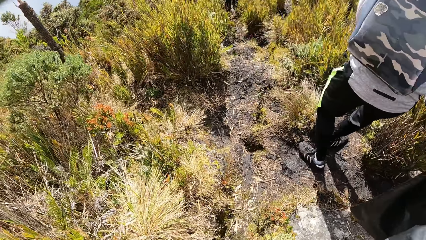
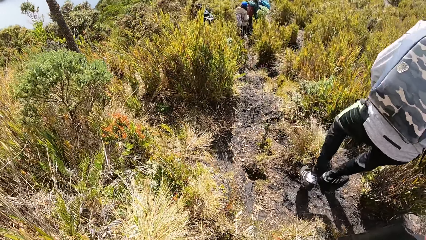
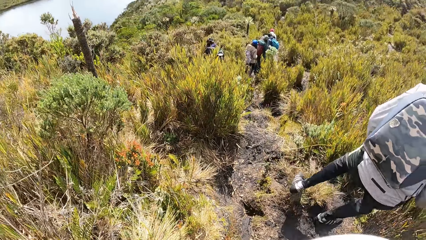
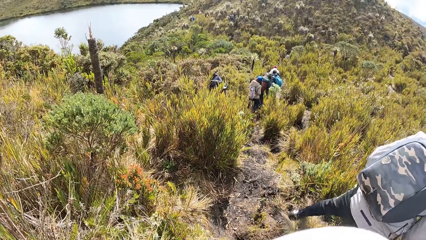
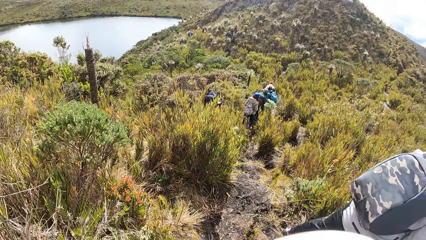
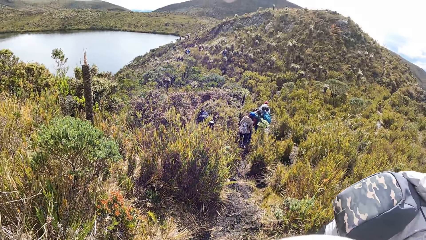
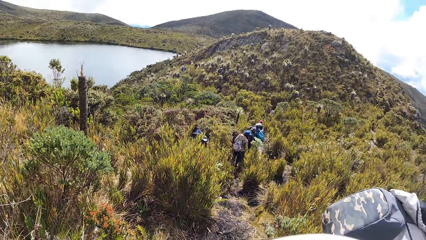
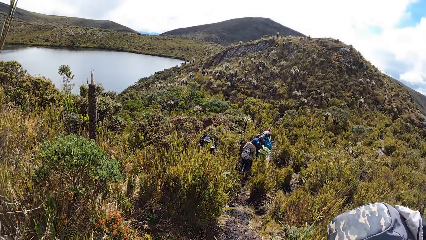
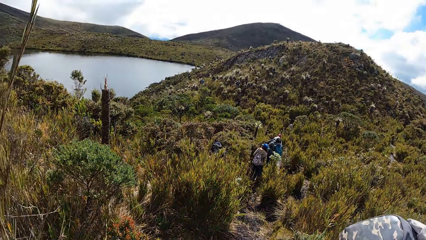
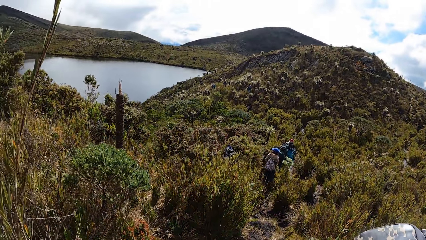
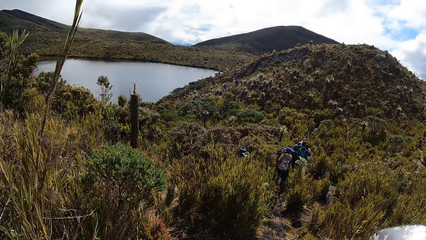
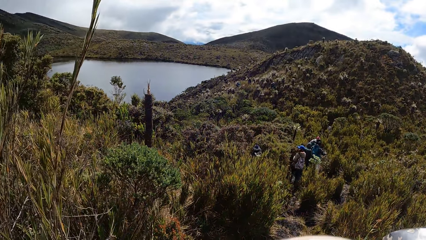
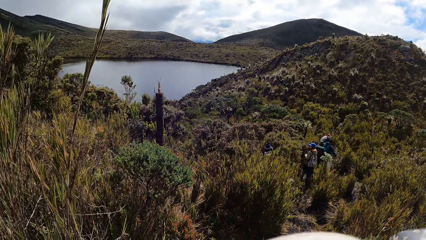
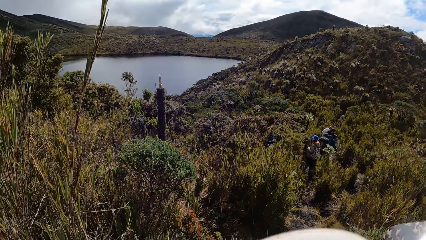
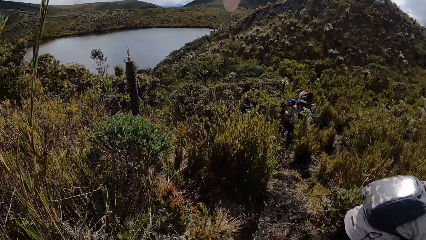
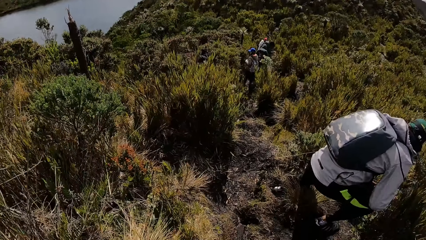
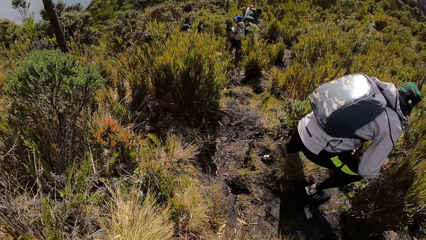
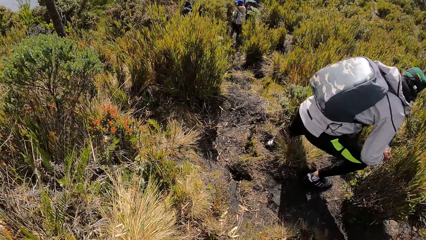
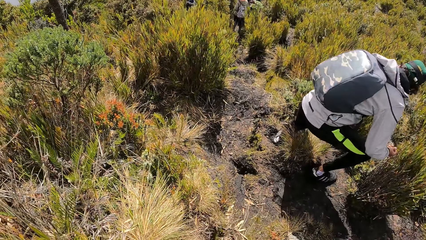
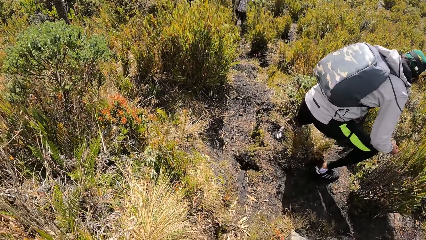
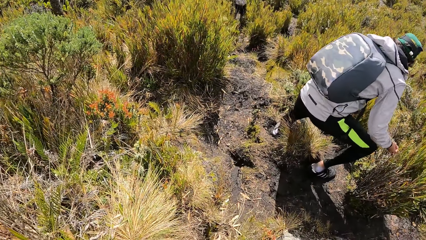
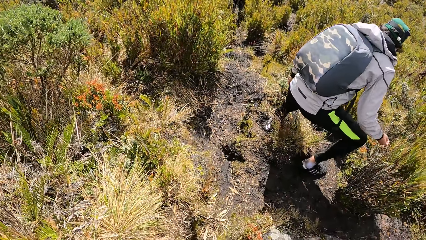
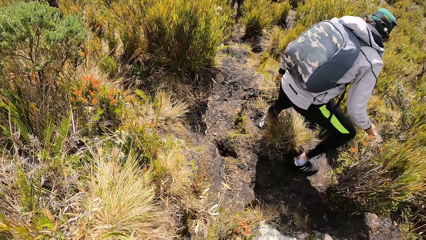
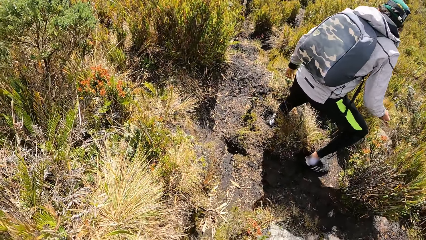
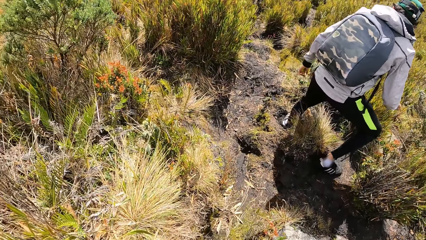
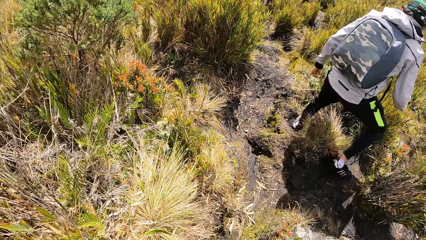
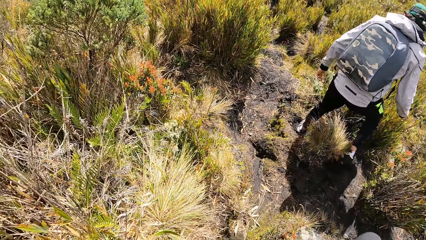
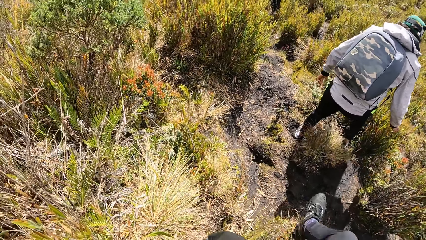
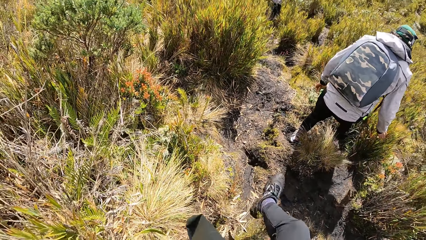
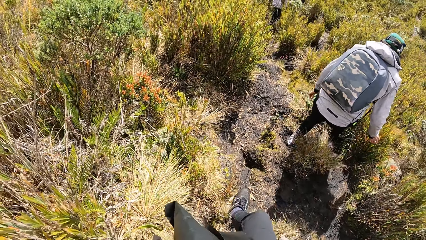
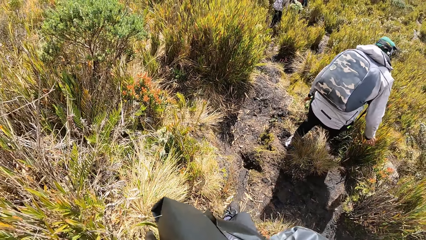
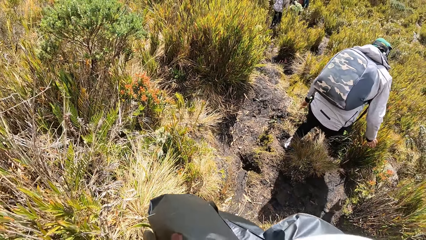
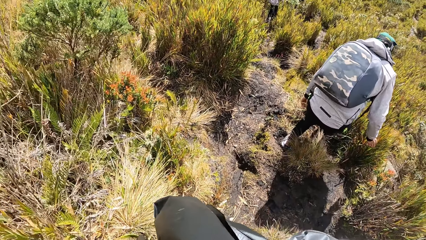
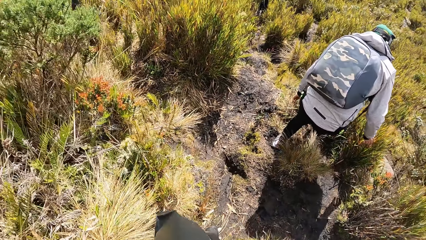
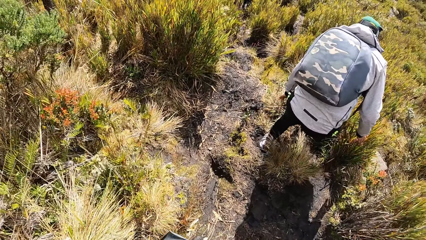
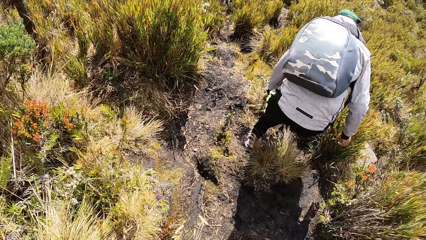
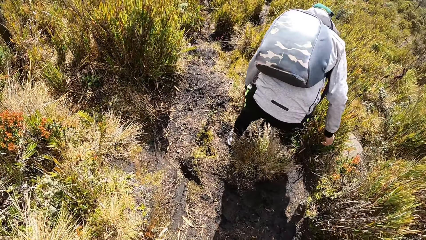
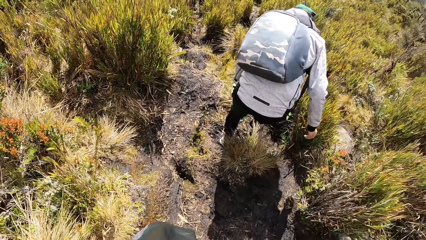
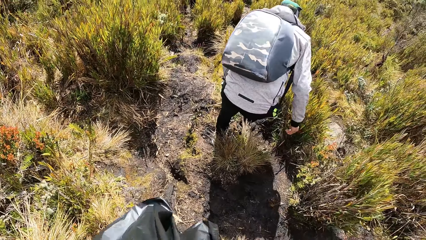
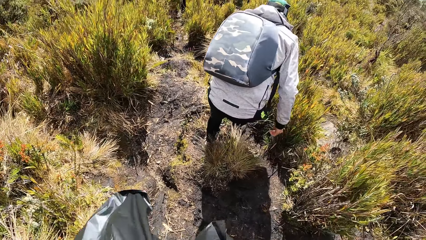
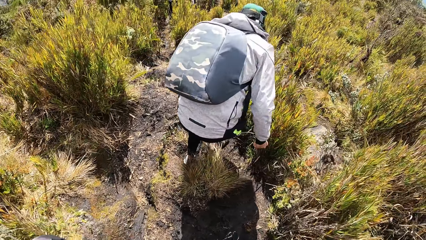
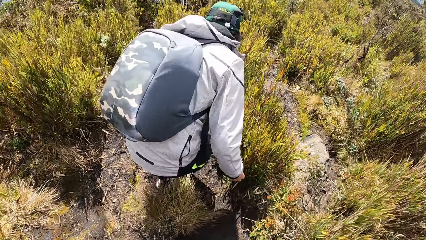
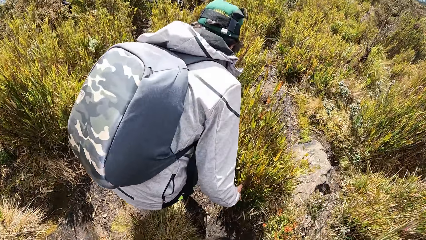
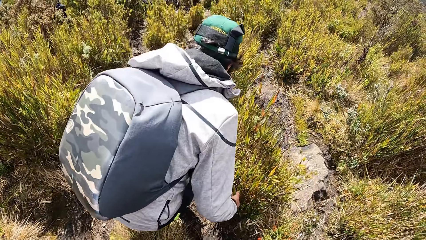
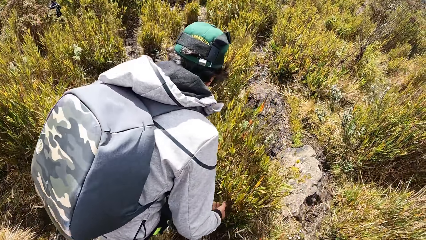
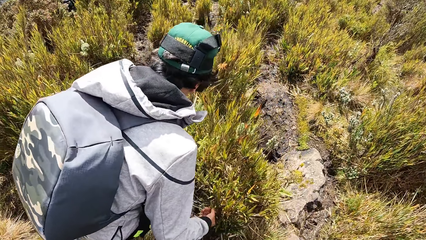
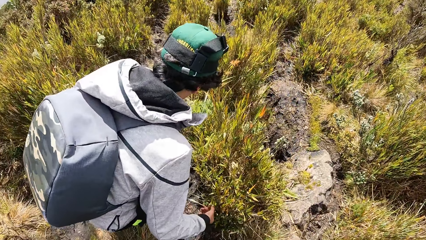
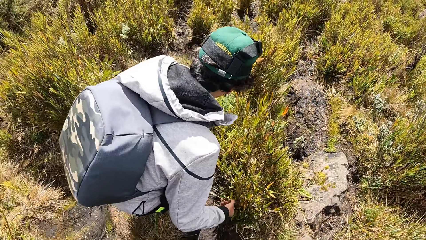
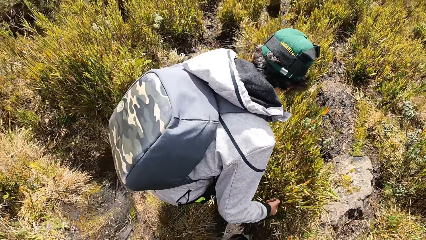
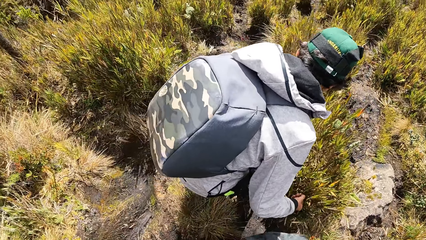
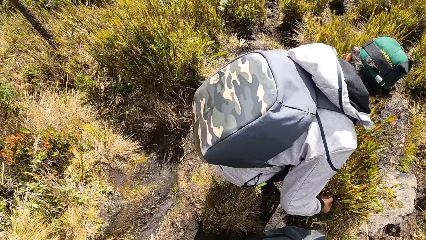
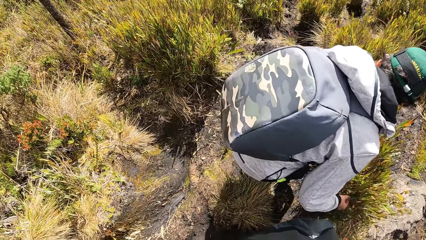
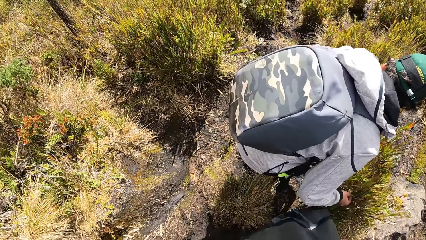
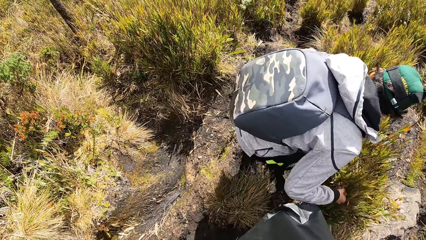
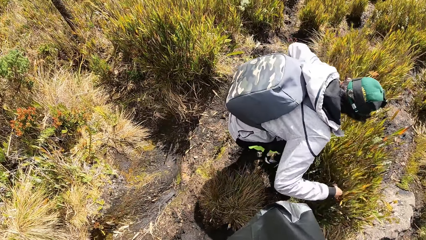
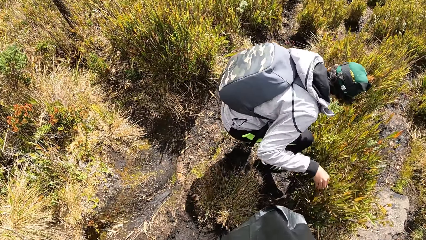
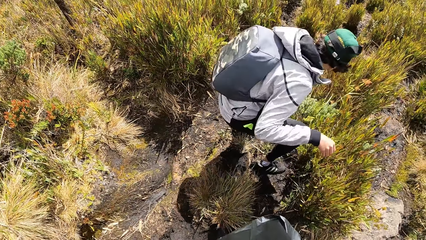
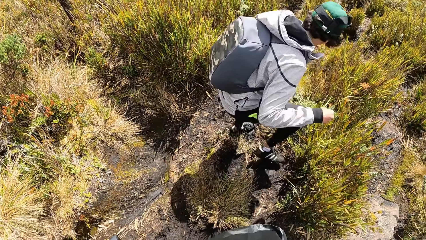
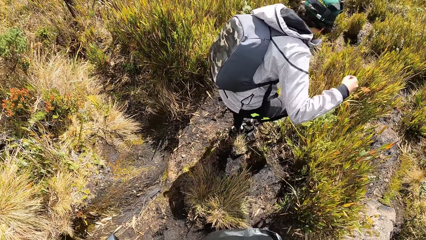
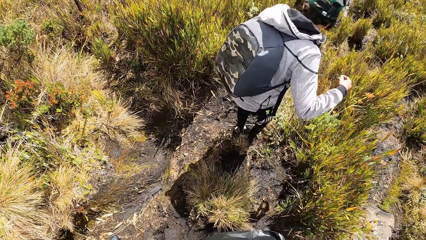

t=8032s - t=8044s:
The camera wearer looks around the field. They walk along a muddy path.

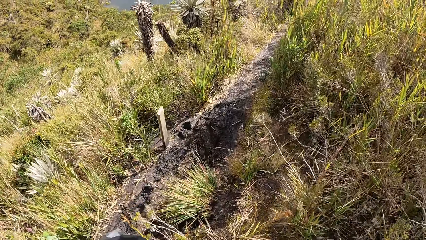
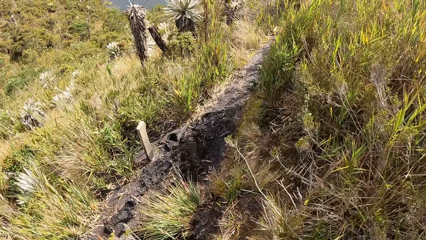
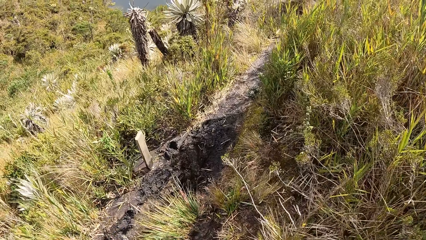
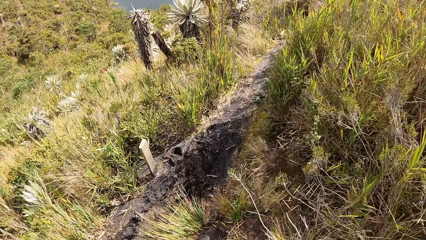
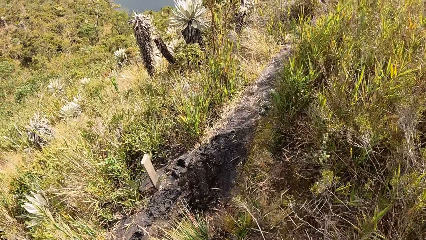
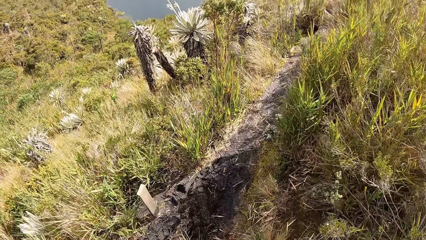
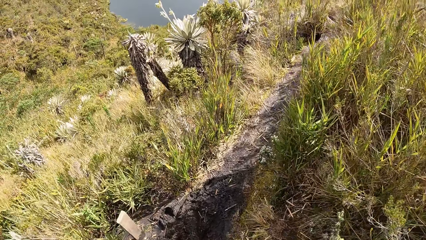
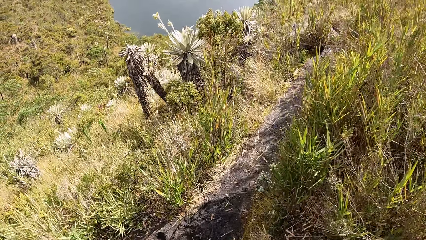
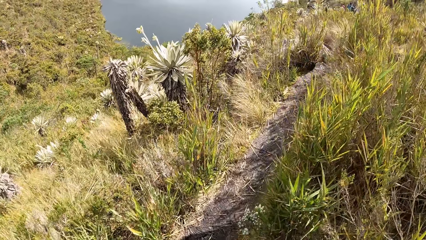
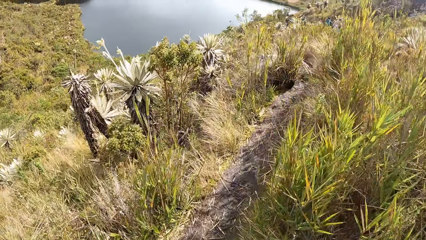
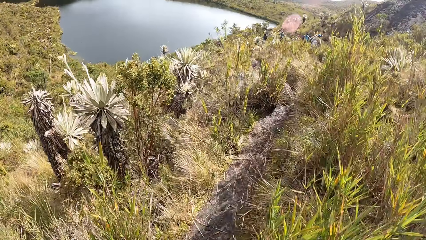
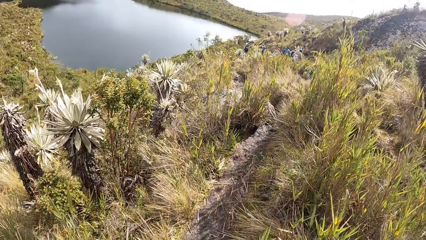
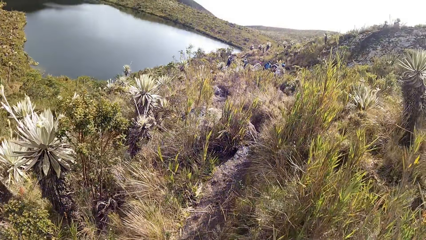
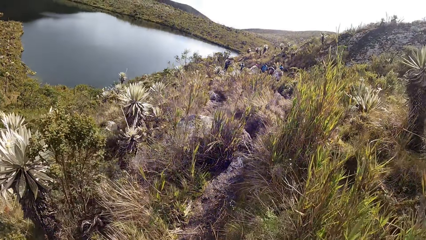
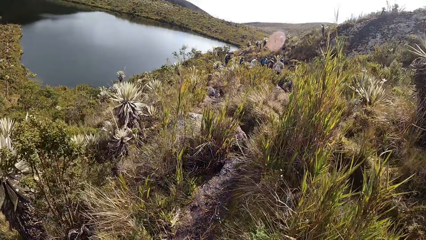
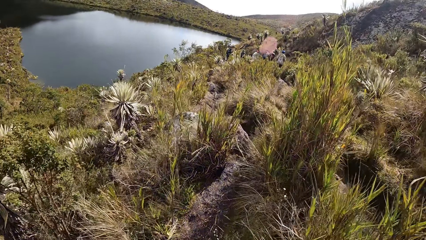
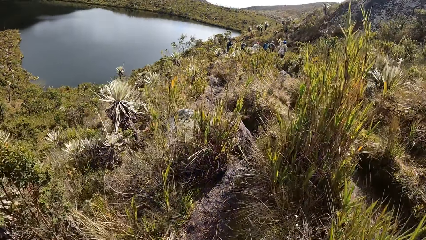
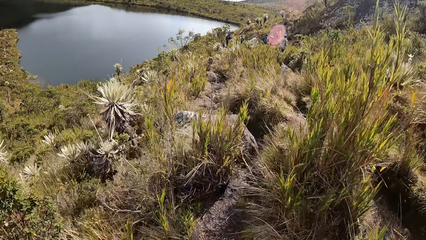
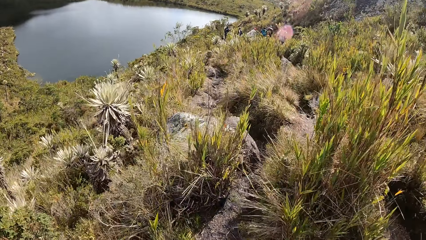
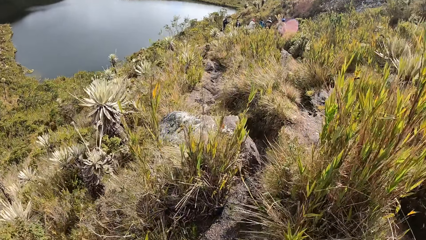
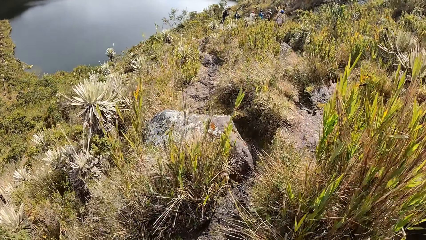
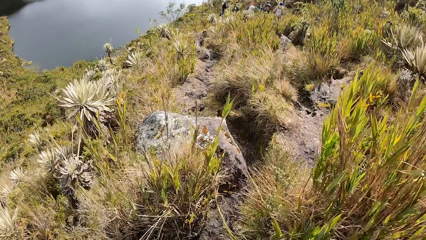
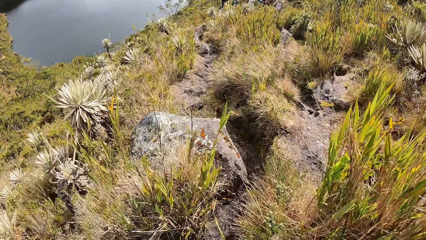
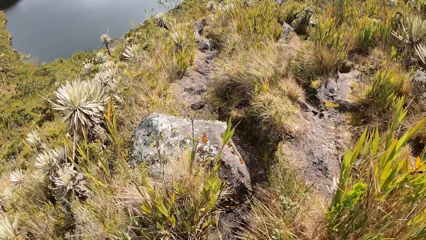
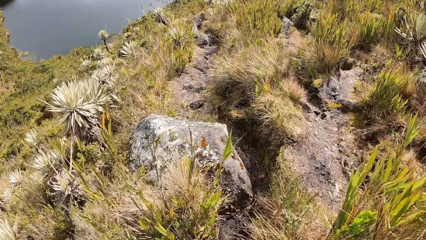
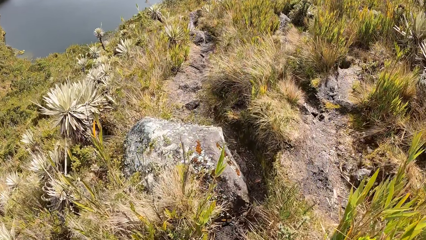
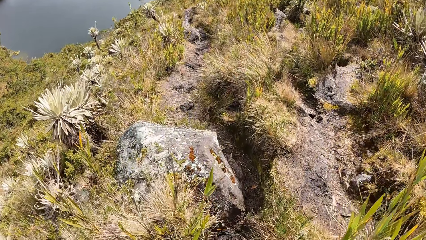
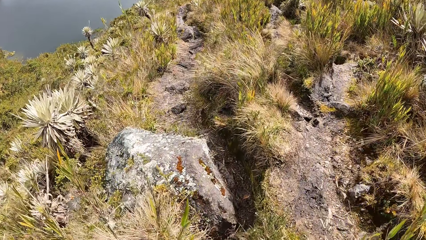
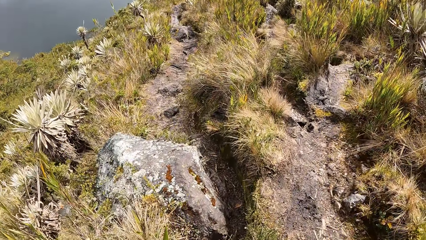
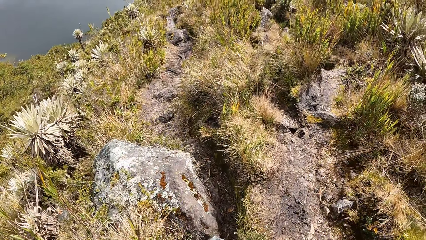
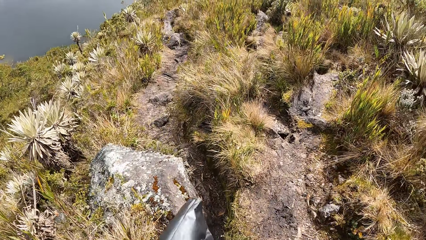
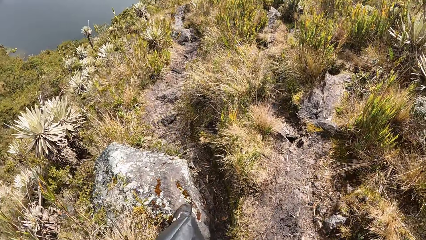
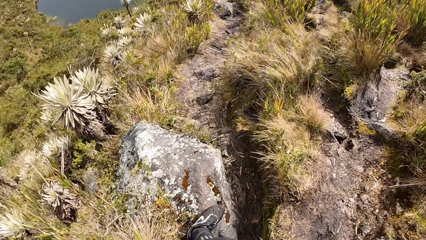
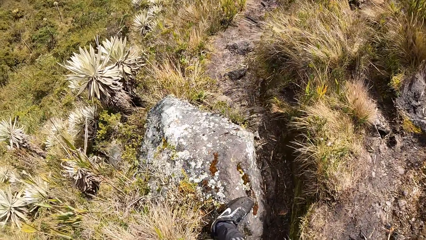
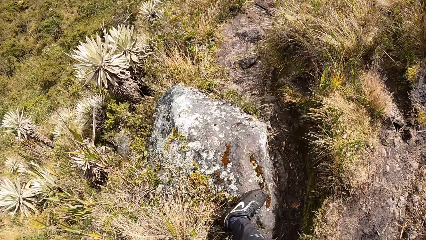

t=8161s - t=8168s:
The camera wearer is walking around.
